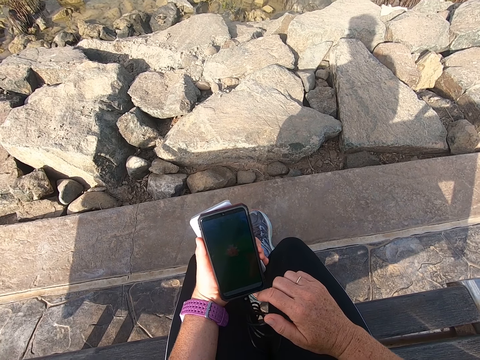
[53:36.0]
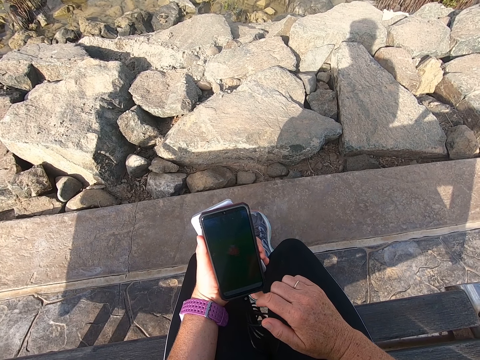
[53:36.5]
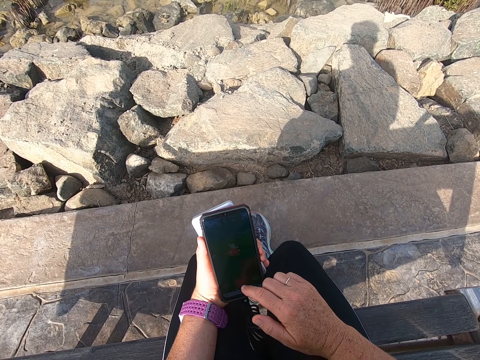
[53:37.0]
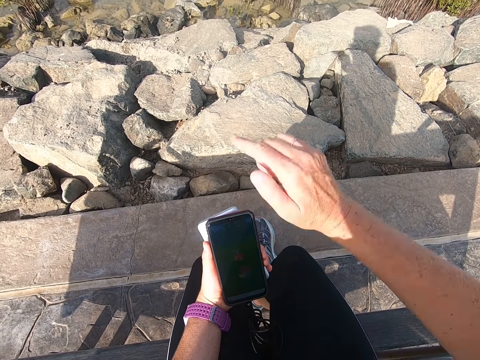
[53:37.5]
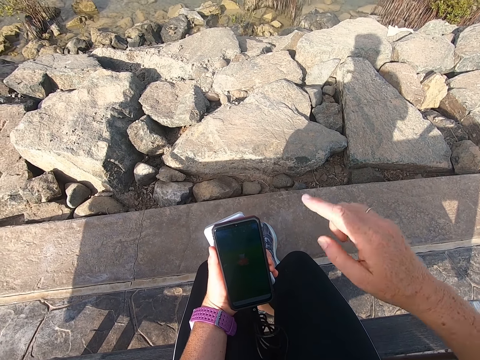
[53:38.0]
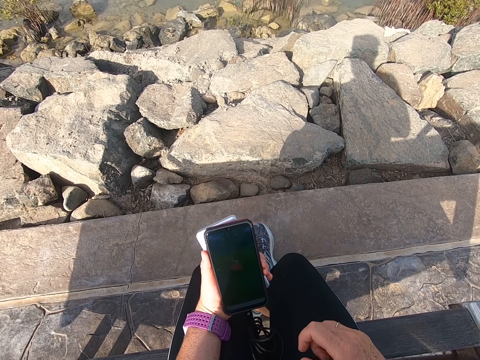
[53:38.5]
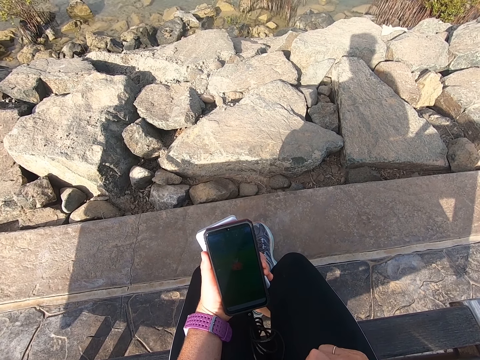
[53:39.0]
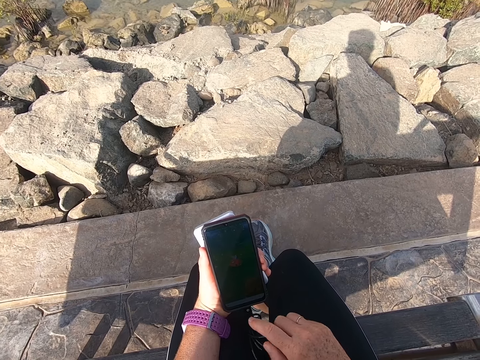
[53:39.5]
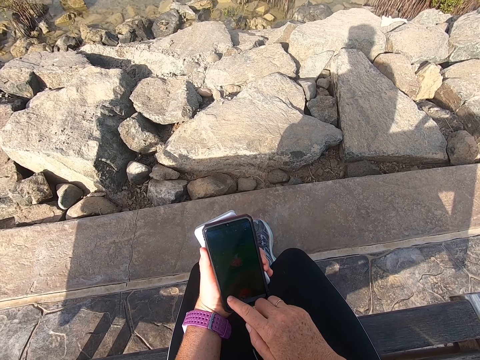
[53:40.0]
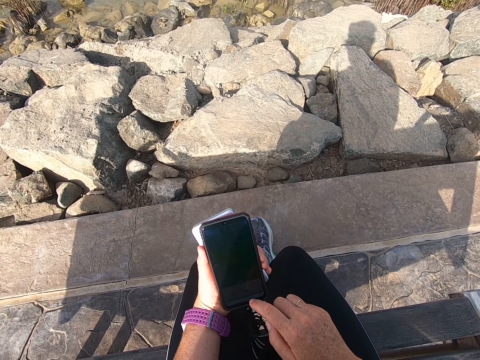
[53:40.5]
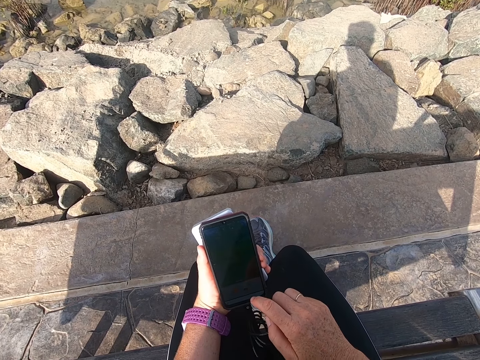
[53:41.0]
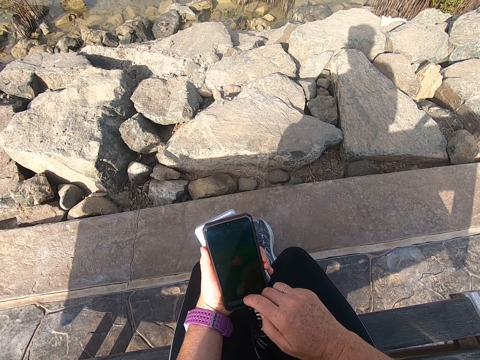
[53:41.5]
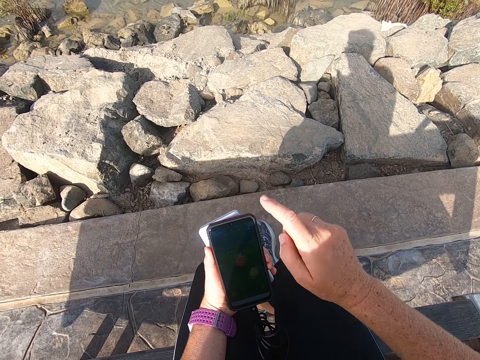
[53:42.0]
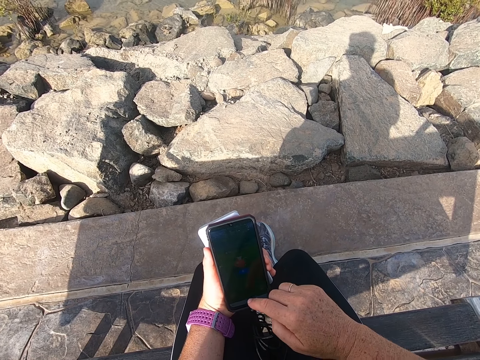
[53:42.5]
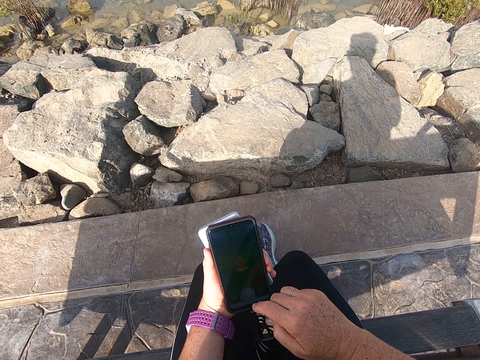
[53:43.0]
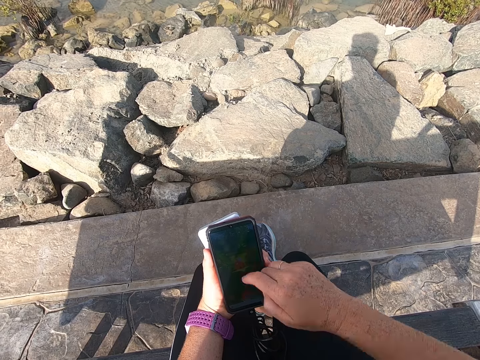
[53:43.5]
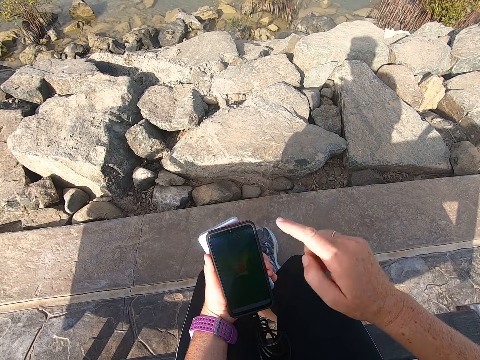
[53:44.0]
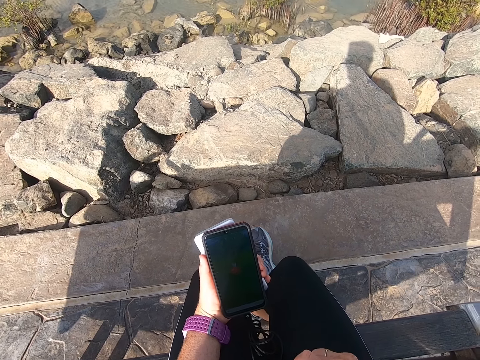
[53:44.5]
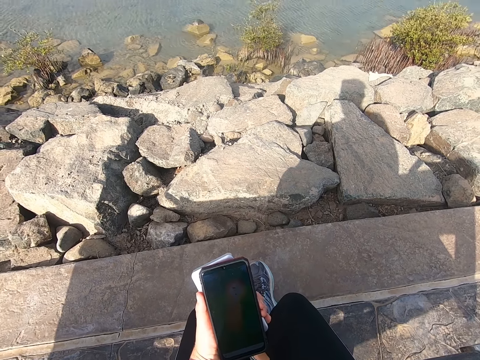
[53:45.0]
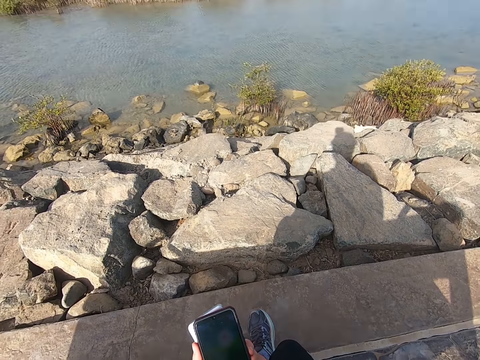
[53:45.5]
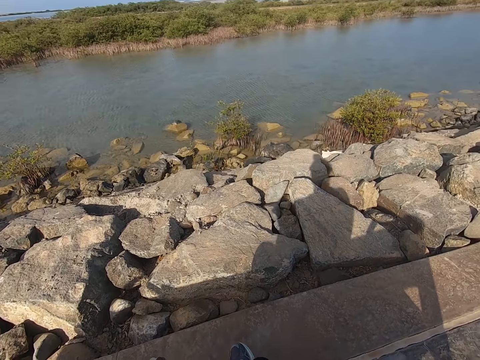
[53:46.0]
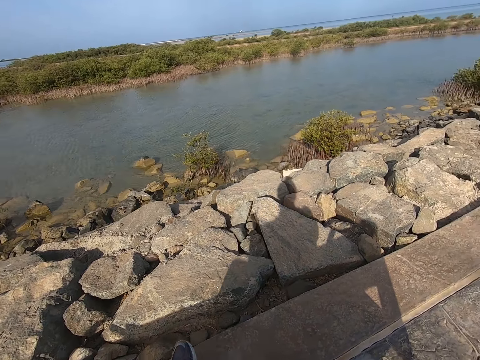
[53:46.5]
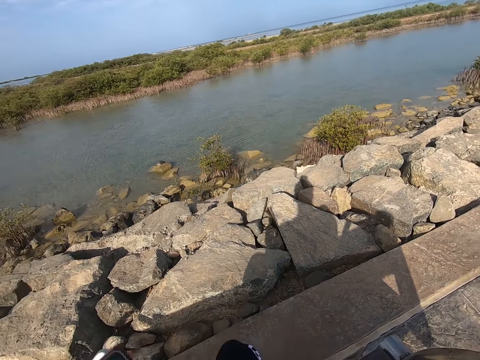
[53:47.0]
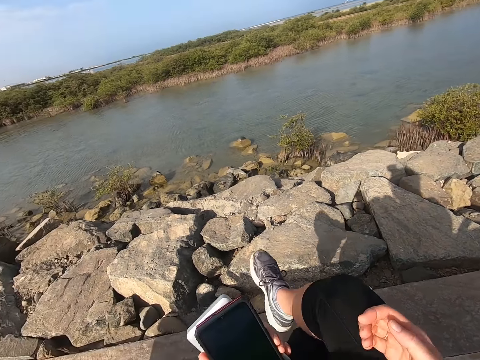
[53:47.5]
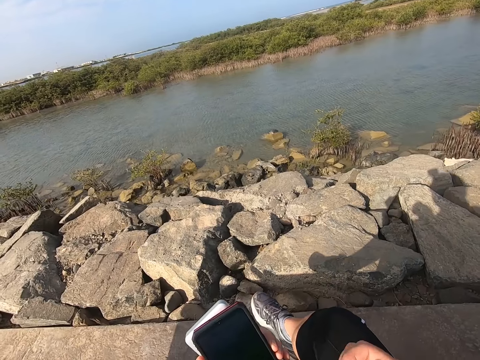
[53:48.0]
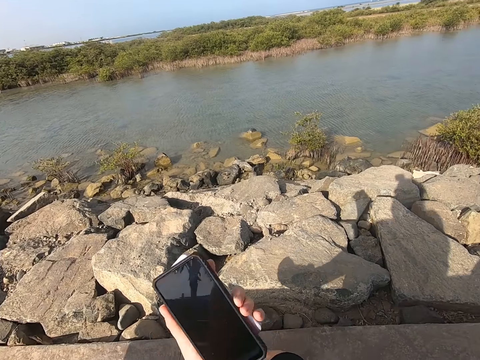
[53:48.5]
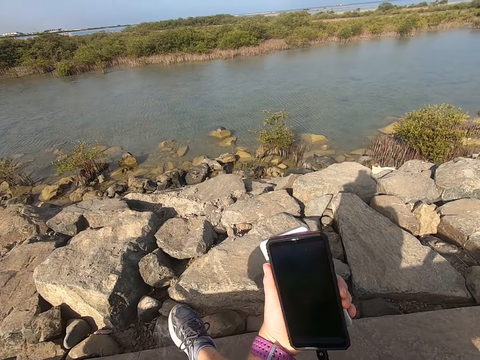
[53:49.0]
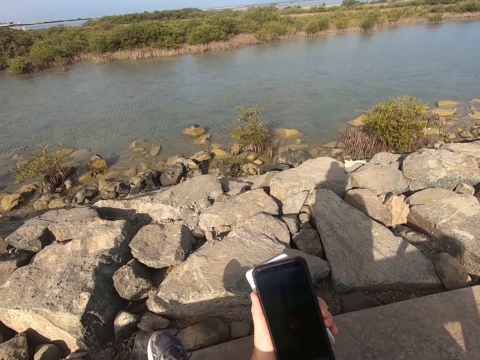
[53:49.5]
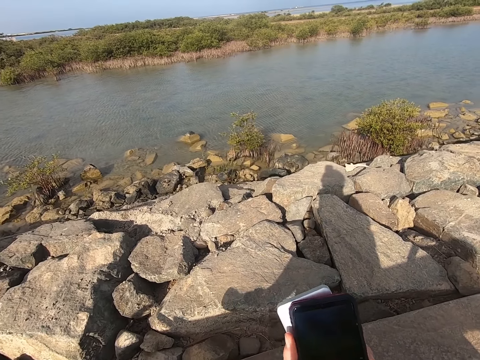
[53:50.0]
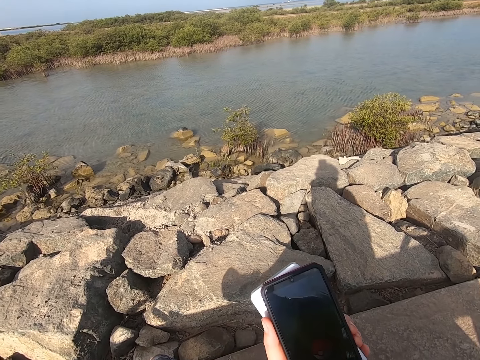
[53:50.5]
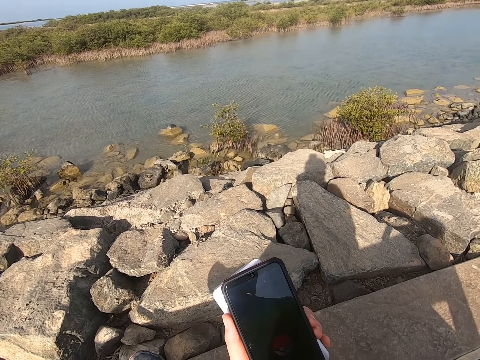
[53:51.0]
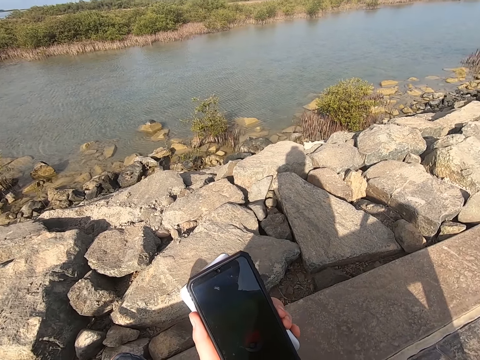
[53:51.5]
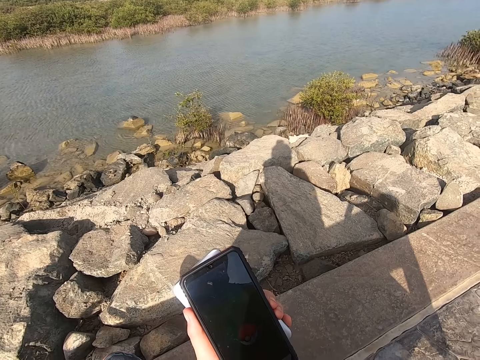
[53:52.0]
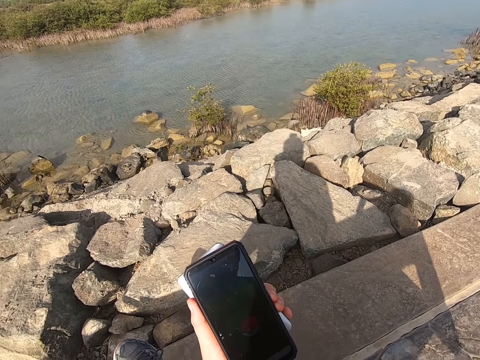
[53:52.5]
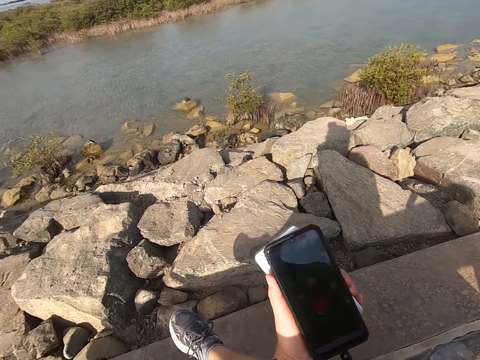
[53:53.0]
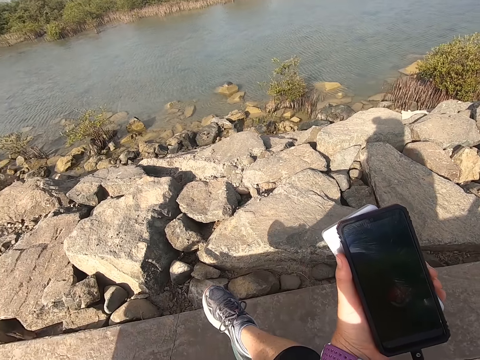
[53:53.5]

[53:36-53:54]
The camera wearer looks around. They sit on the bench. They play the game on the cell phone. They stare at the phone.

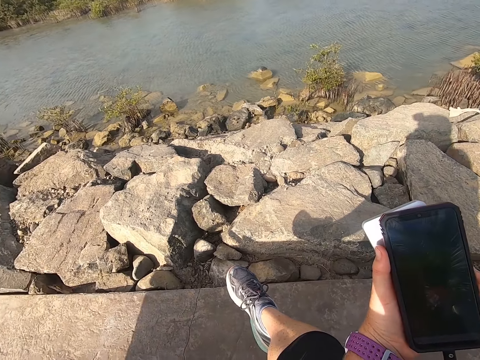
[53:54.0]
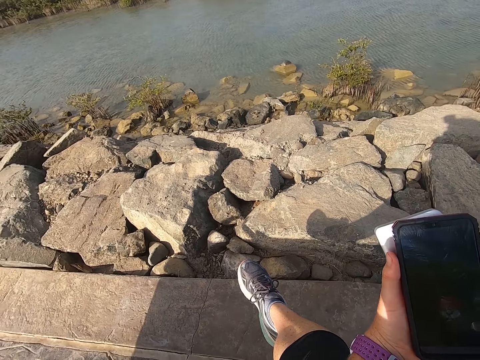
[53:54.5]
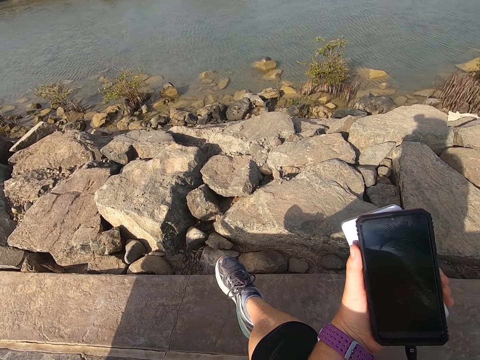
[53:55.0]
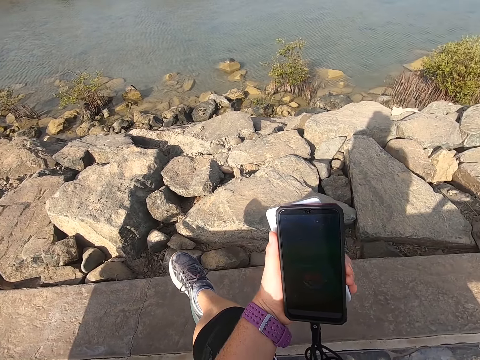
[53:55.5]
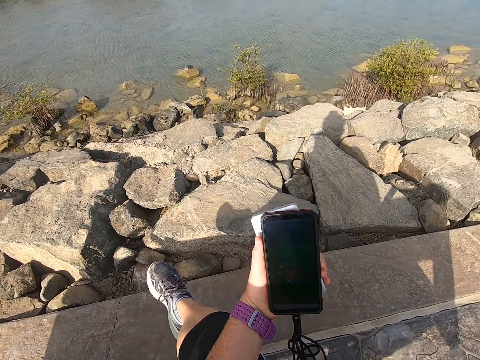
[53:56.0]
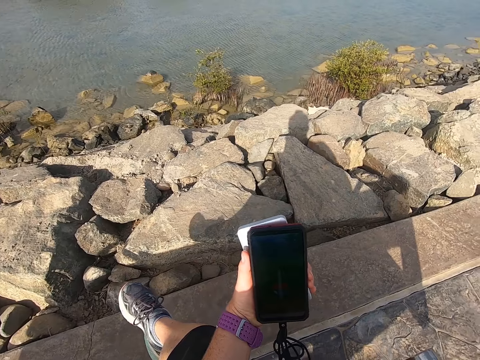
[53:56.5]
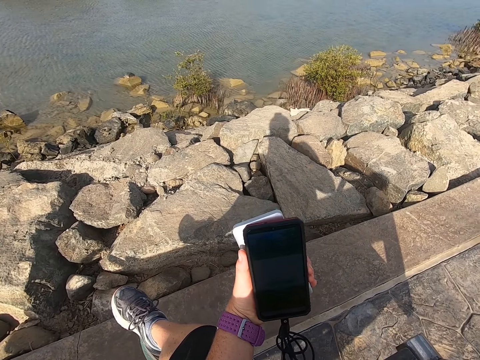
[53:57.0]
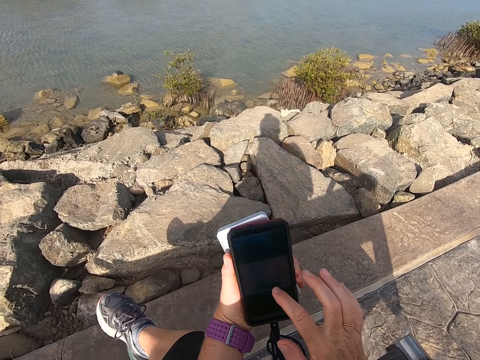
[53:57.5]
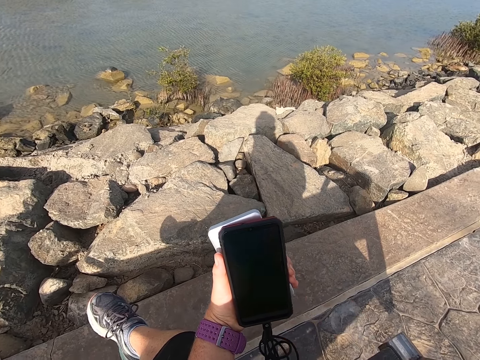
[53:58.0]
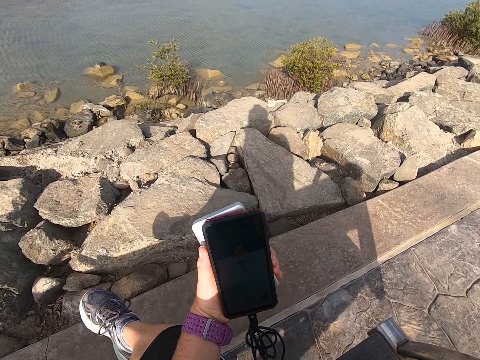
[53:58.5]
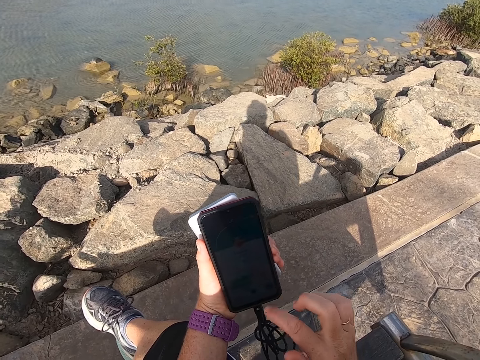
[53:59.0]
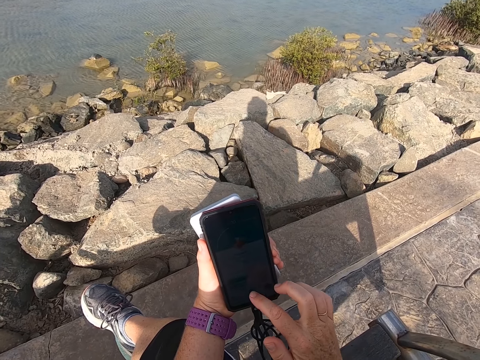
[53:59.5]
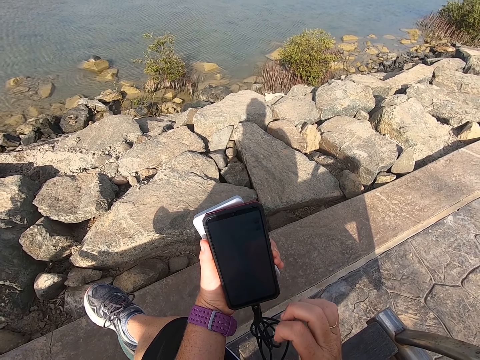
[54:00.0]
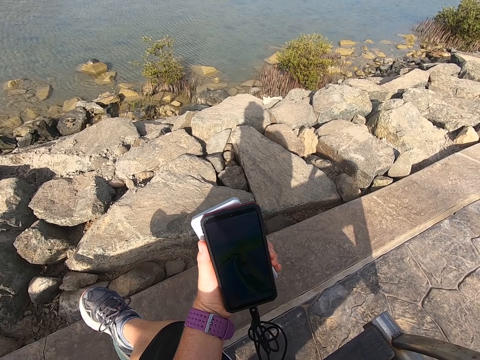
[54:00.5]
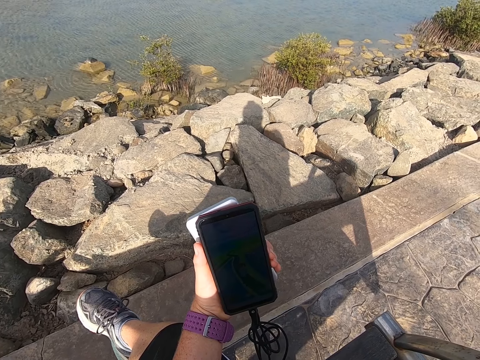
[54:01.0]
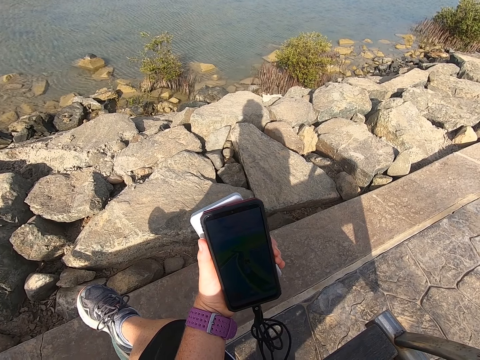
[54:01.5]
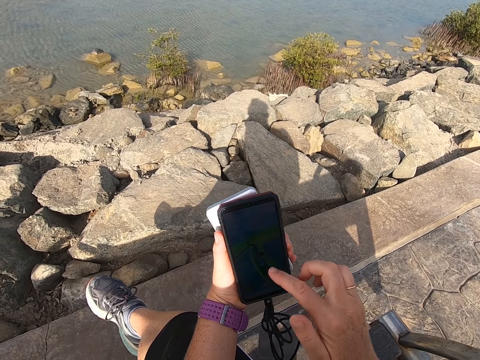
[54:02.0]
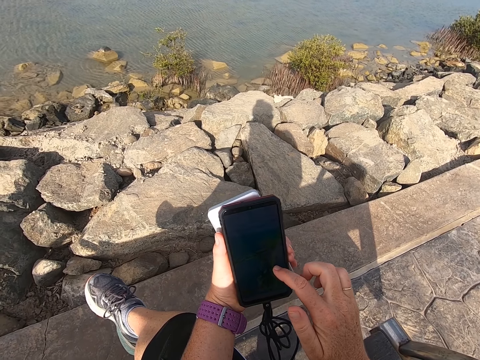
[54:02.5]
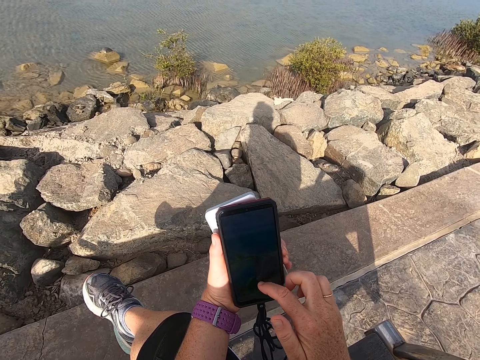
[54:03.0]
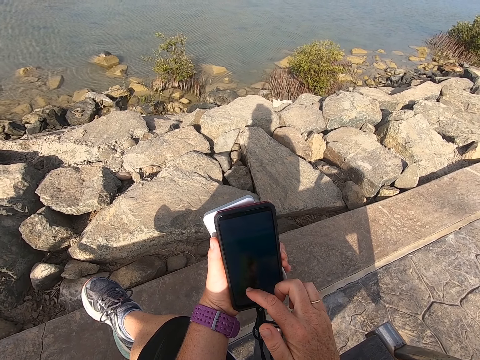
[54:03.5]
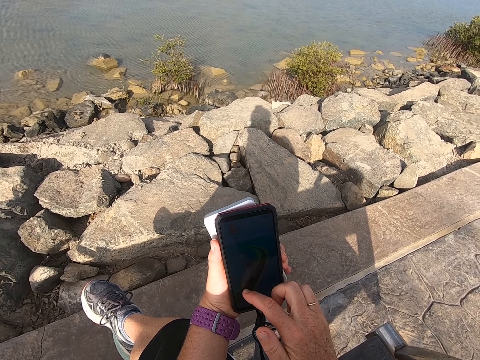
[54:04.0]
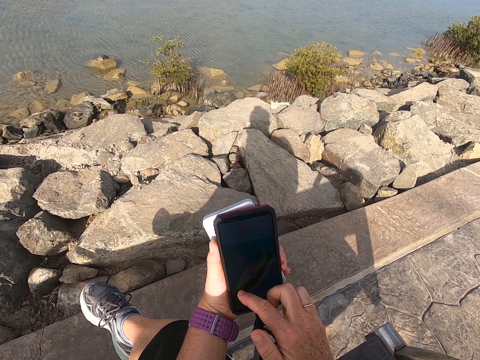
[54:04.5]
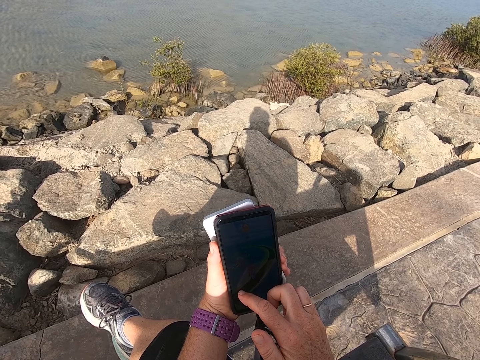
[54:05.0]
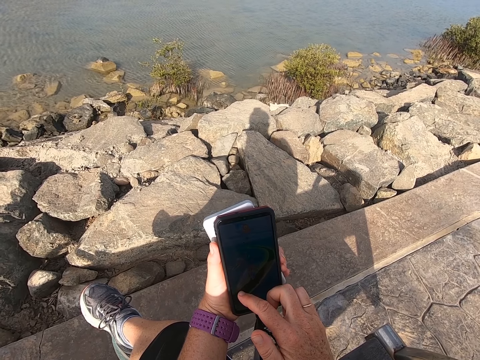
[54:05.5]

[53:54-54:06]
The camera wearer plays a game on the phone. They stare at the phone. They play the game on the phone.
